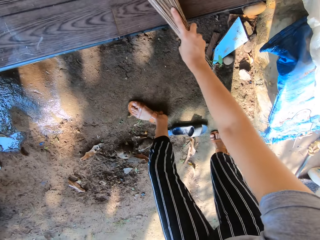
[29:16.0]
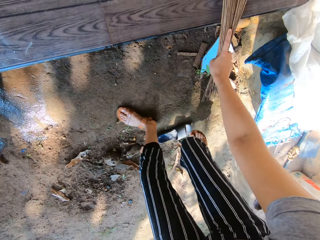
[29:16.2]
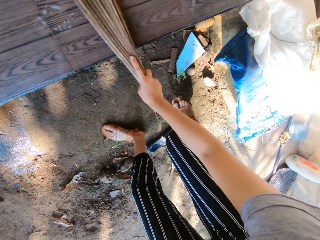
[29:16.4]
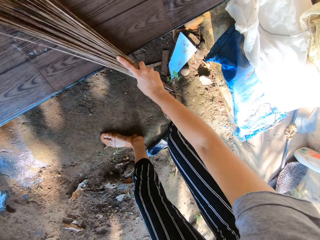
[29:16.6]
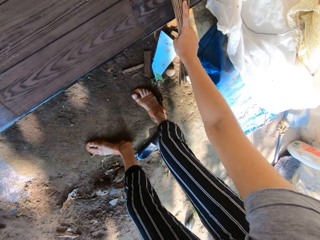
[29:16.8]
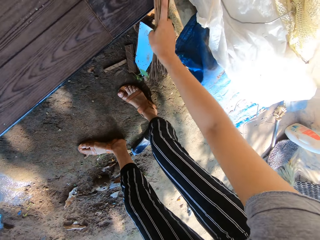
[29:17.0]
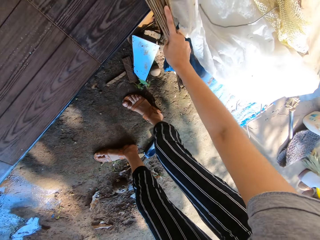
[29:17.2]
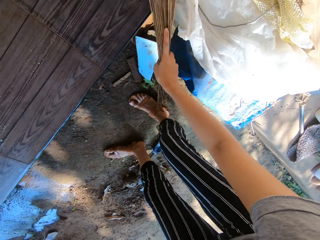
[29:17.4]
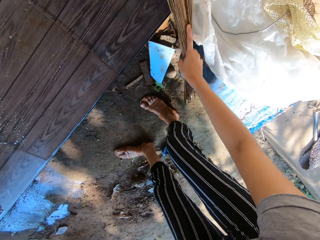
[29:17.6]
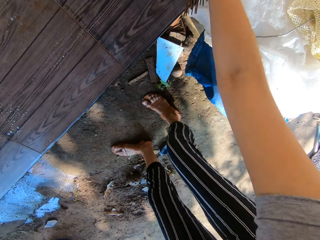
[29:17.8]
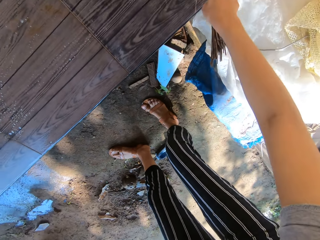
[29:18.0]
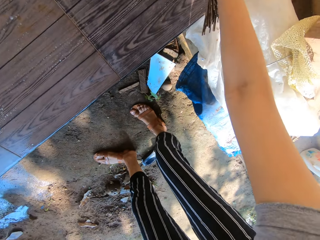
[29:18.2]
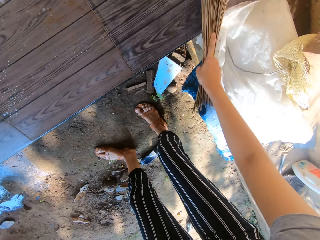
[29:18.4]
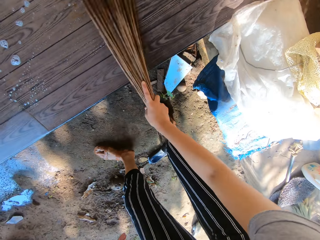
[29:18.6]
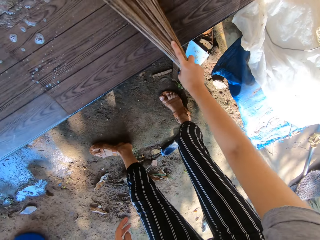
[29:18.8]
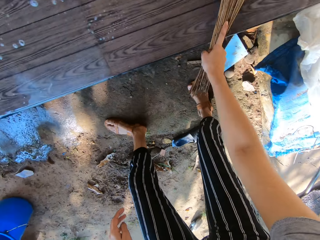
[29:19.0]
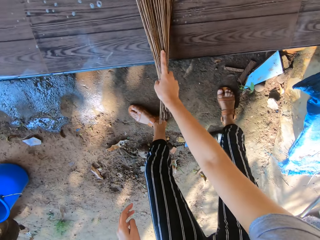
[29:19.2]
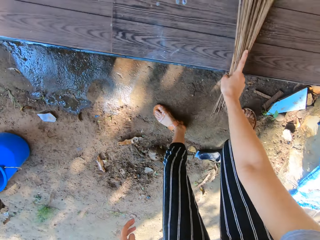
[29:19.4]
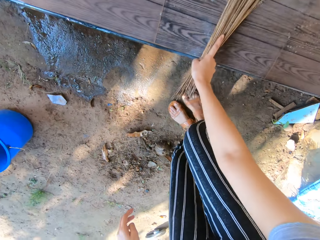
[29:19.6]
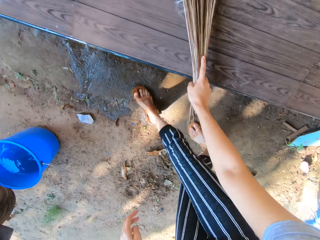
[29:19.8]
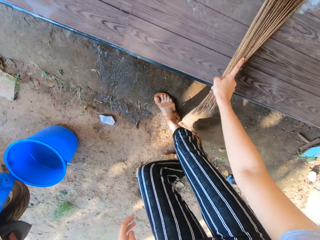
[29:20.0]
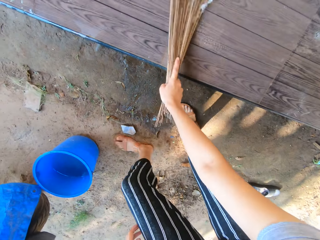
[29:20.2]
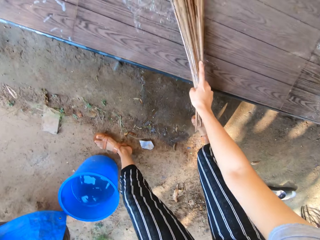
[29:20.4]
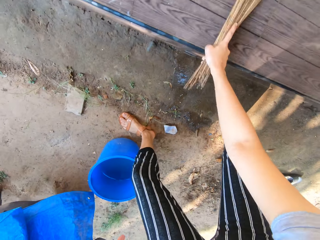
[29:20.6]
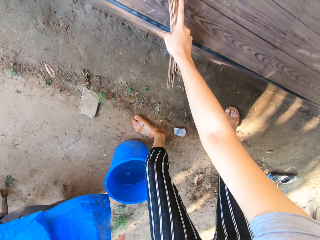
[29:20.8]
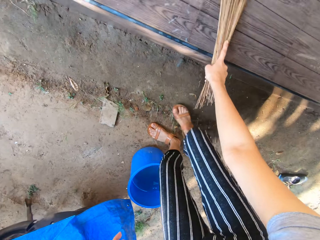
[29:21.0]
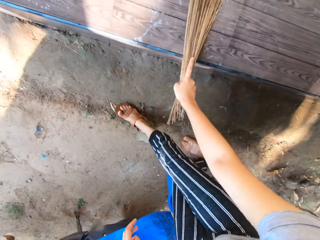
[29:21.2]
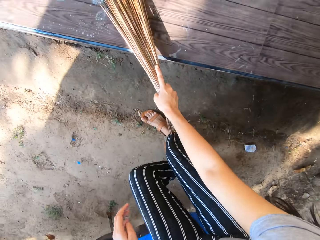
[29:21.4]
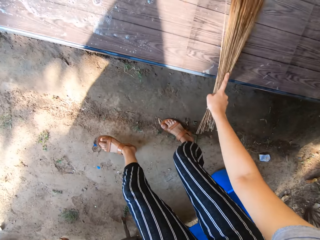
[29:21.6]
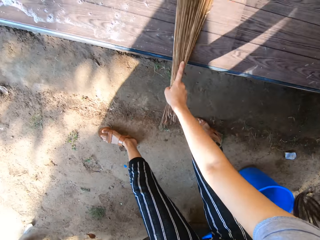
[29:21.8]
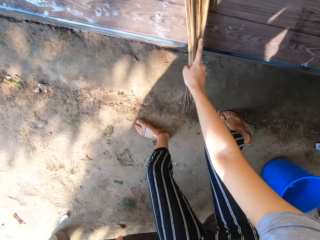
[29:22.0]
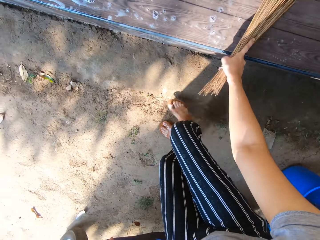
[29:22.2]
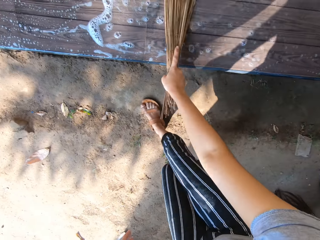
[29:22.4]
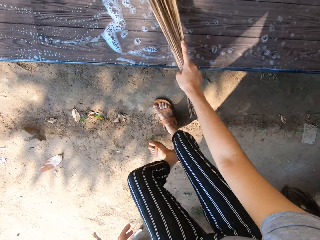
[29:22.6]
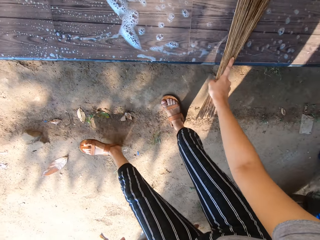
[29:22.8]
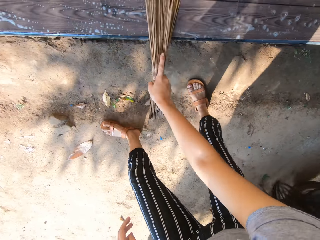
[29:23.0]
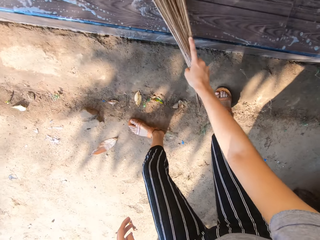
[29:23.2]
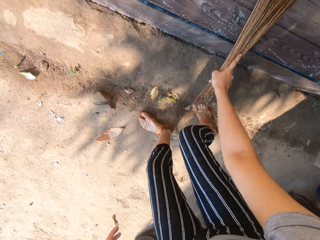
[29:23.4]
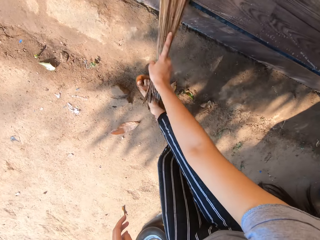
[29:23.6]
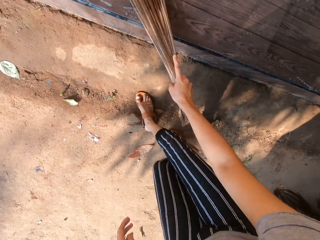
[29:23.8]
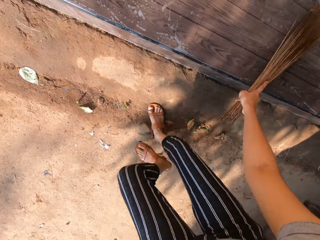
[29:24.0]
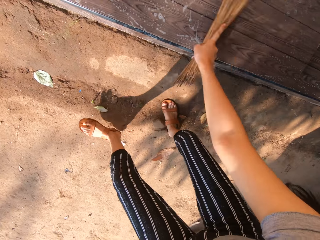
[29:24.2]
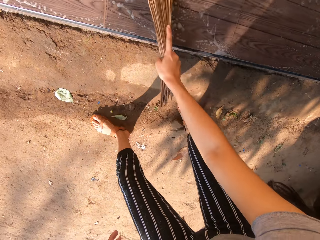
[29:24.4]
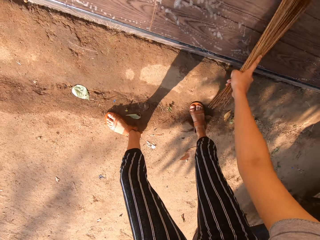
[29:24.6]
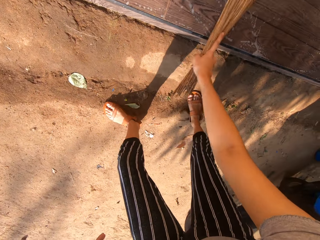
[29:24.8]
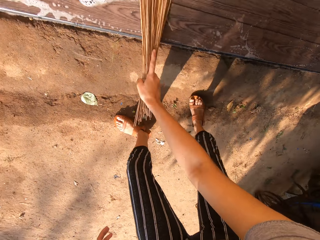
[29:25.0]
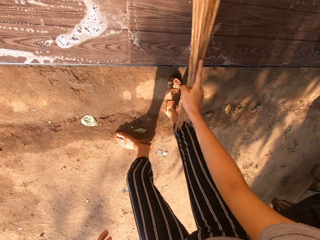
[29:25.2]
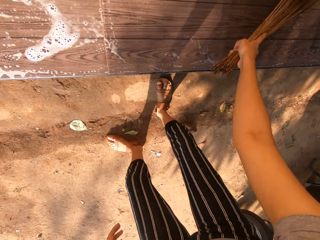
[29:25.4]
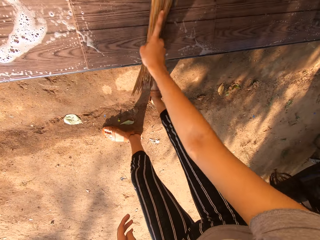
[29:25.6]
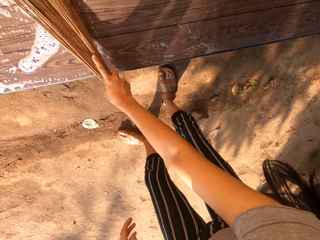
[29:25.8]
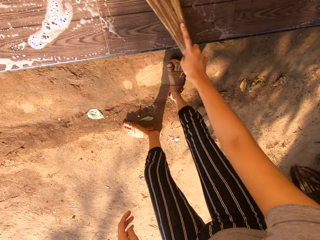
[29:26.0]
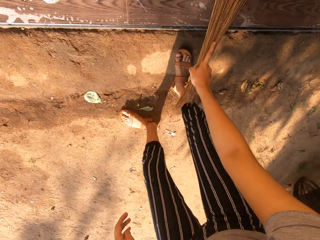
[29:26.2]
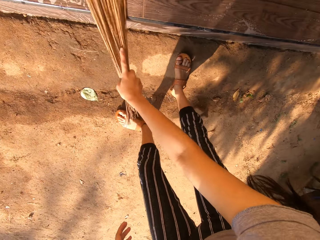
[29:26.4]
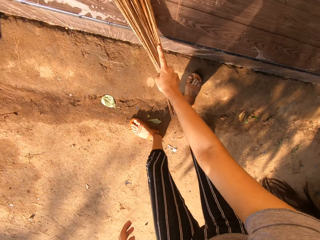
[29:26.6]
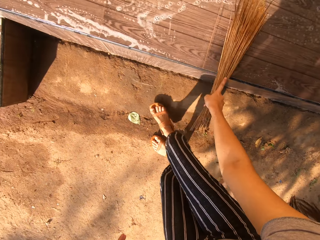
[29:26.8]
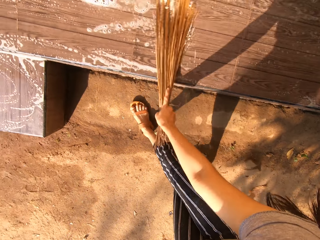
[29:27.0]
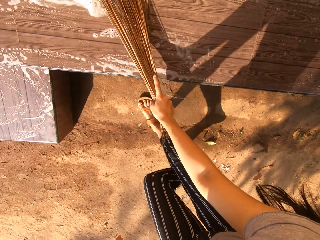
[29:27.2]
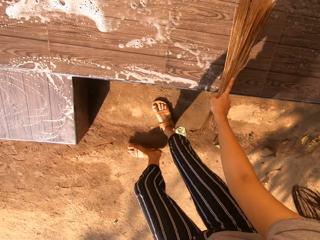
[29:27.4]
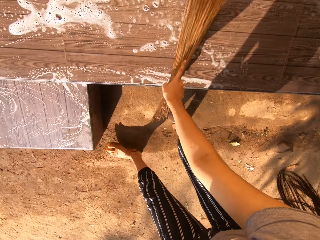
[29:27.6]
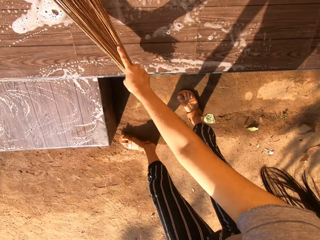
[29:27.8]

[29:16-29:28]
The camera wearer cleans the tiled steps with the broom in her right hand.

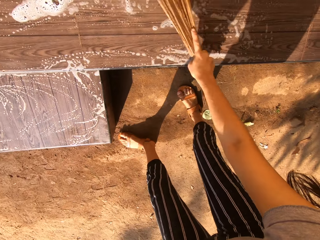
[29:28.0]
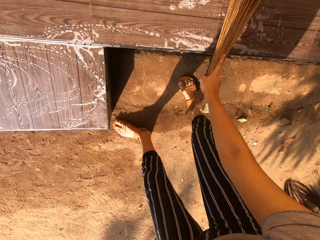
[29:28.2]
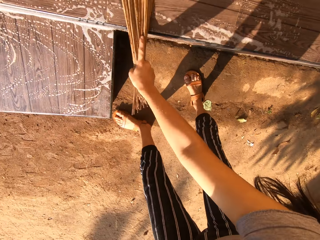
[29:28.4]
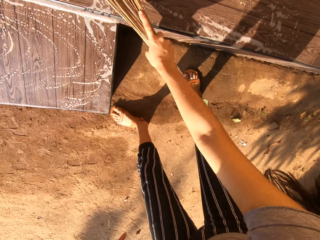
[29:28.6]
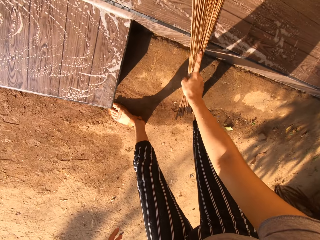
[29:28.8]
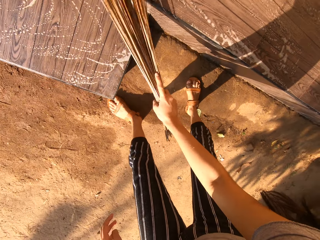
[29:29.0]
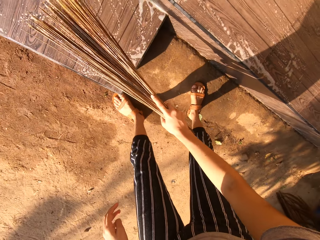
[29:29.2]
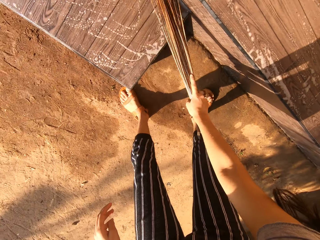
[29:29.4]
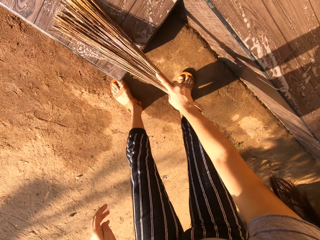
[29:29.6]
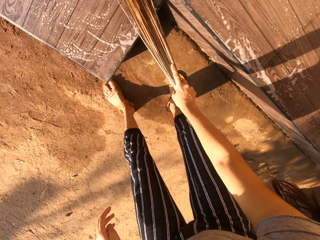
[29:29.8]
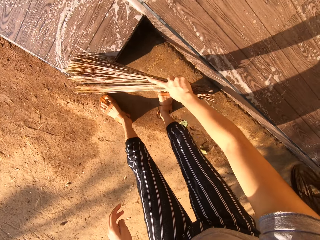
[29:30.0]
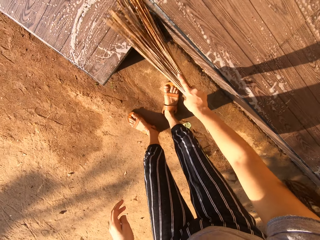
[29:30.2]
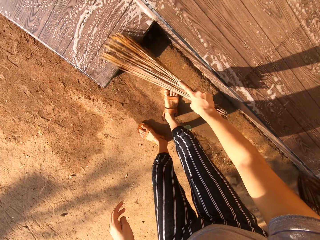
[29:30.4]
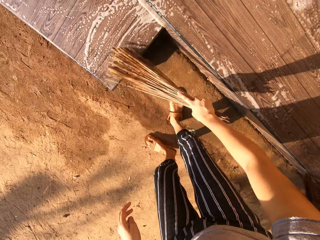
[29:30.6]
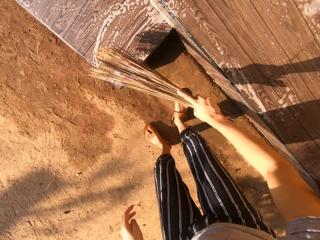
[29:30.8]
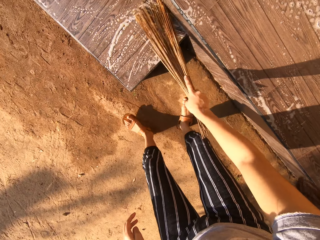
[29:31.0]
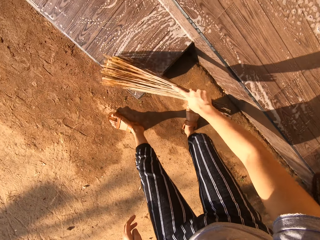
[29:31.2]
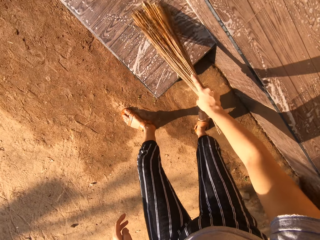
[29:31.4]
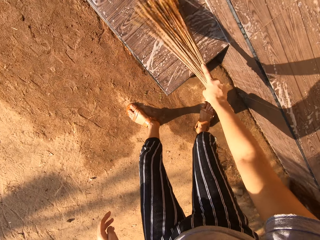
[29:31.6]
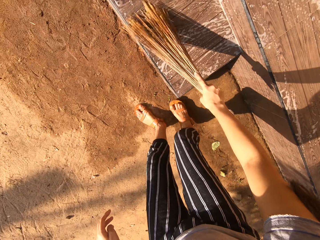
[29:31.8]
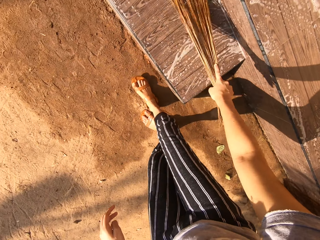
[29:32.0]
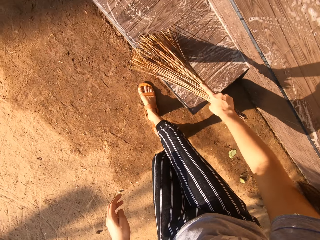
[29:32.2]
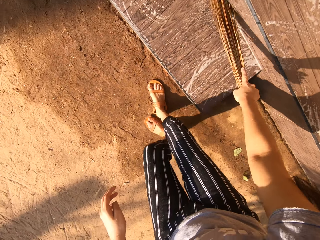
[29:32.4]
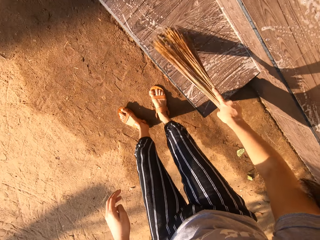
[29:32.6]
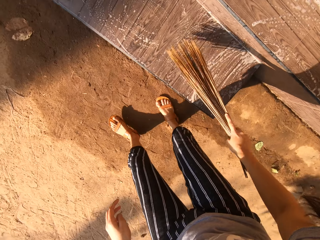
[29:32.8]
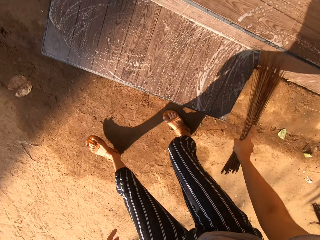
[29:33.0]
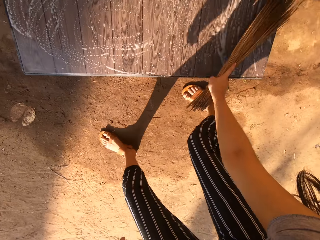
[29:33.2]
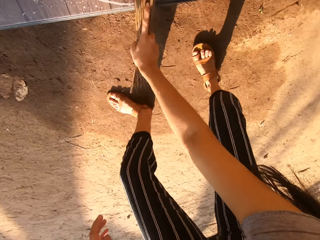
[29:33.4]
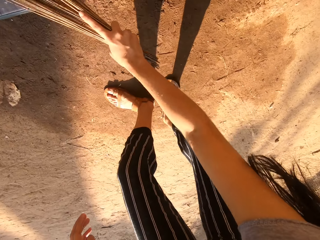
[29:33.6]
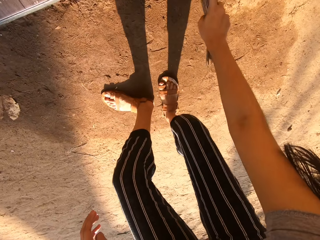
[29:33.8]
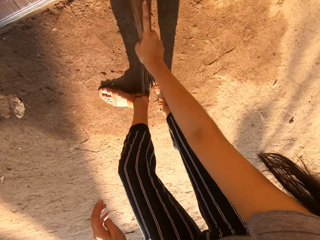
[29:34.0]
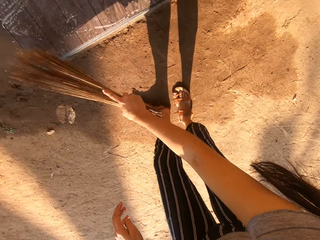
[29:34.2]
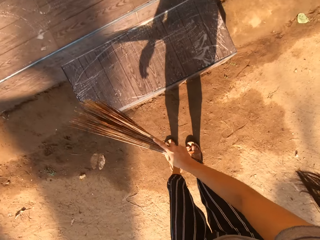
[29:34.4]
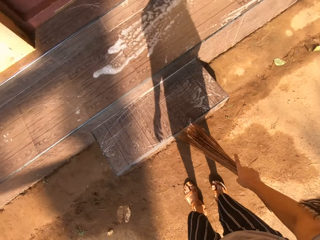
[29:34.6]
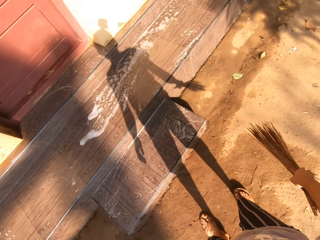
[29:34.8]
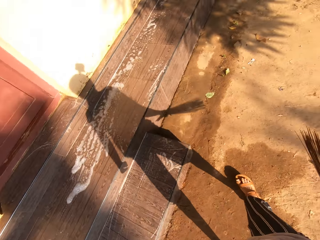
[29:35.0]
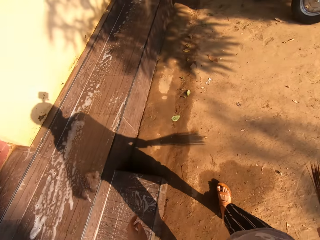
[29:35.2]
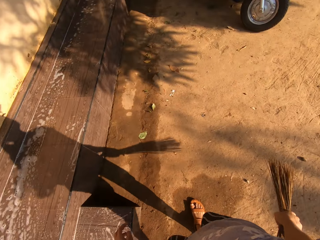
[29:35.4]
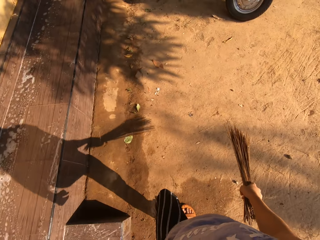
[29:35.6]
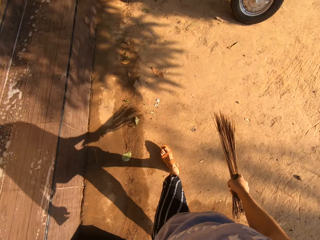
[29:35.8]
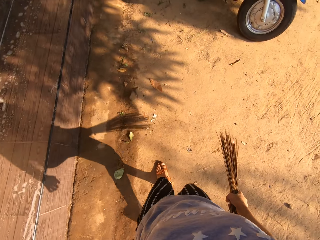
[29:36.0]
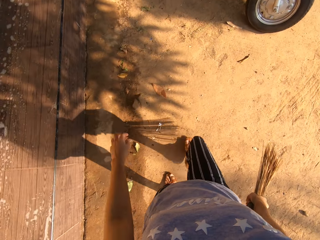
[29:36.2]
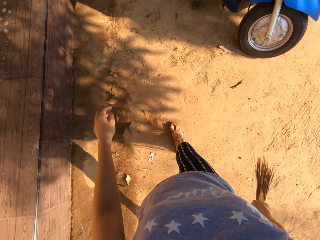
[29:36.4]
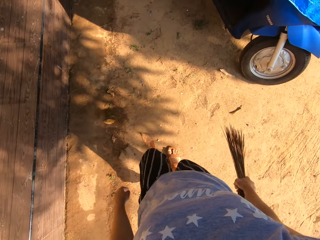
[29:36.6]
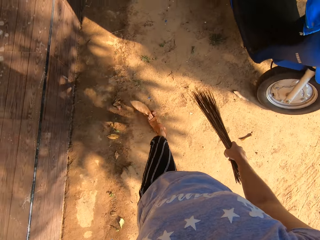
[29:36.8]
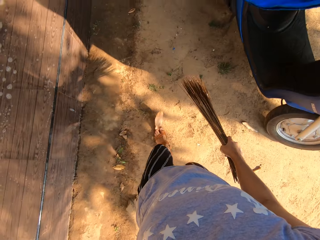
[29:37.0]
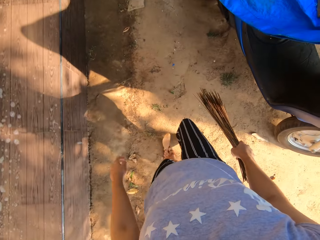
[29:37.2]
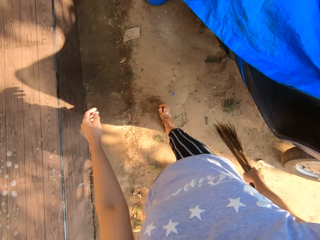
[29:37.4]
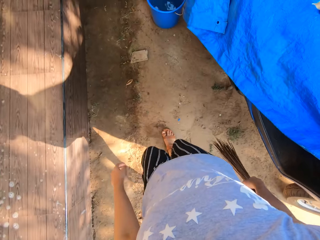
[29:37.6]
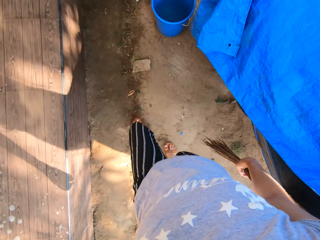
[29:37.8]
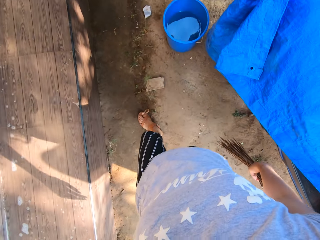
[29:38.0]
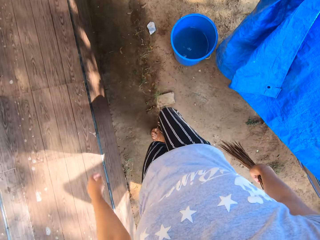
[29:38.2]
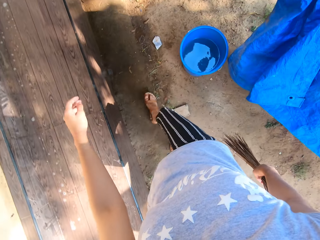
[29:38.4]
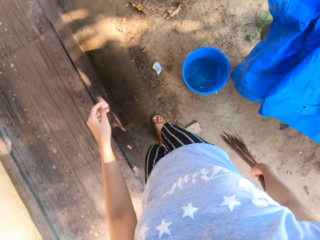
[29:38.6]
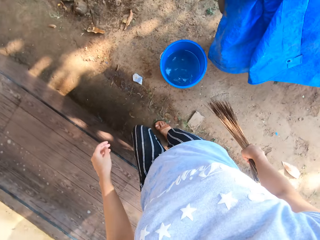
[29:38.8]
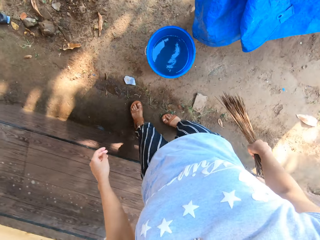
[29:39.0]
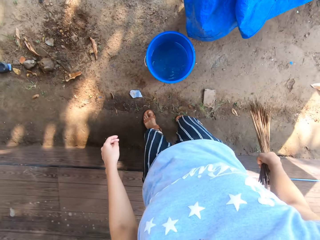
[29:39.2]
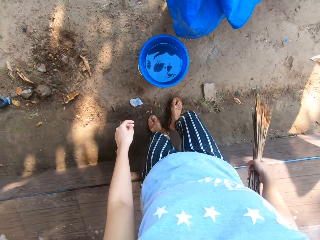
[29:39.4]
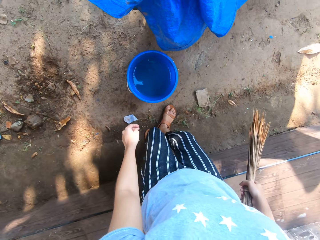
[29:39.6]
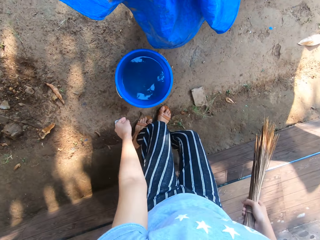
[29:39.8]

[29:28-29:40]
The camera wearer walks towards the blue bucket of water.
